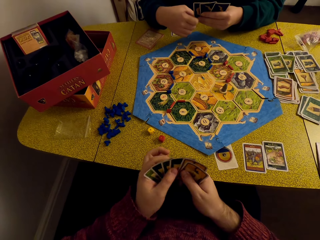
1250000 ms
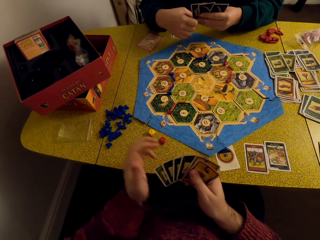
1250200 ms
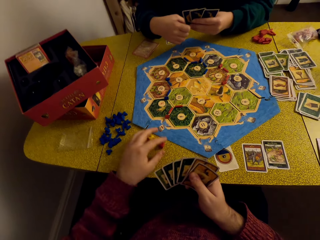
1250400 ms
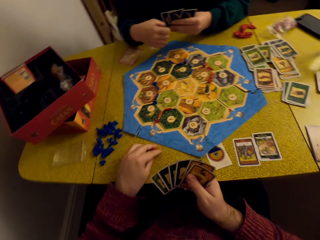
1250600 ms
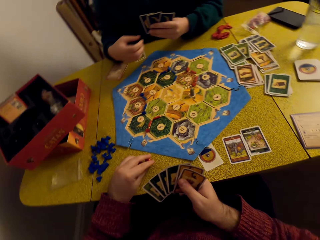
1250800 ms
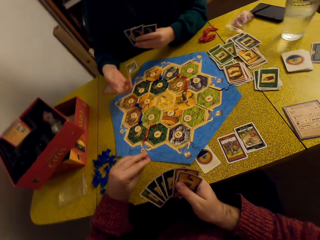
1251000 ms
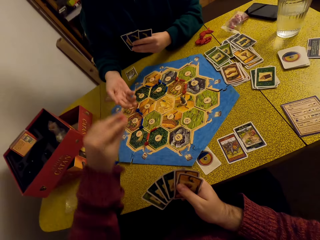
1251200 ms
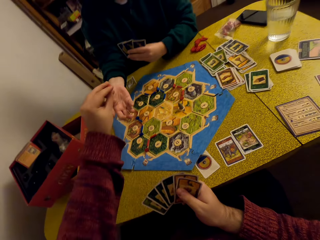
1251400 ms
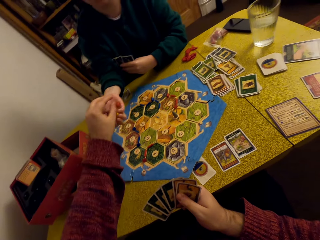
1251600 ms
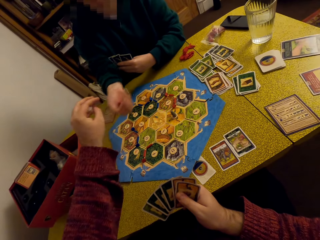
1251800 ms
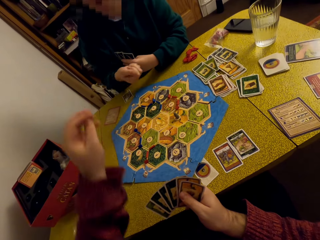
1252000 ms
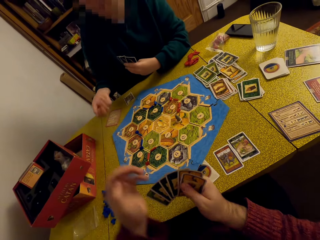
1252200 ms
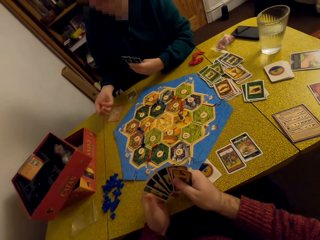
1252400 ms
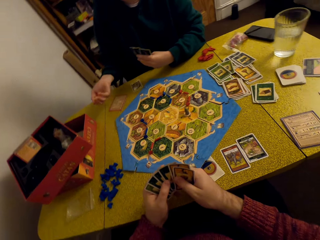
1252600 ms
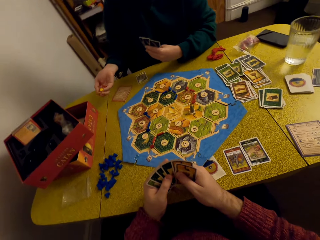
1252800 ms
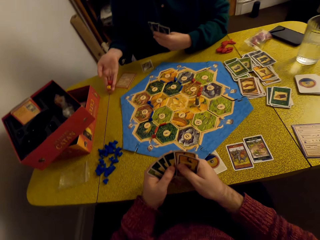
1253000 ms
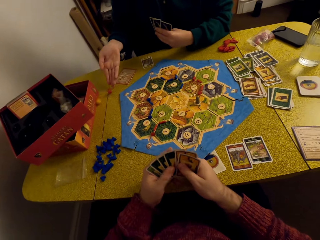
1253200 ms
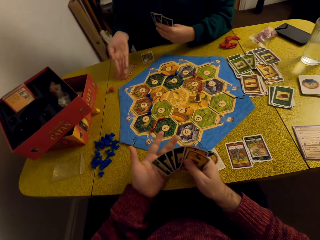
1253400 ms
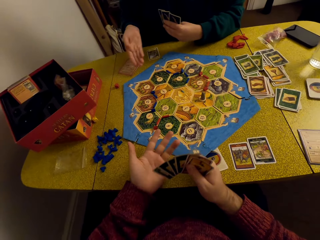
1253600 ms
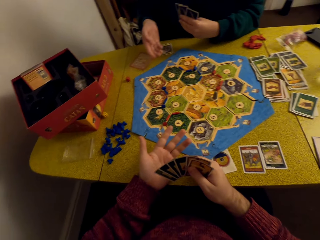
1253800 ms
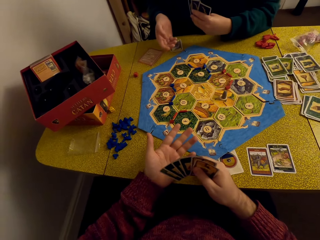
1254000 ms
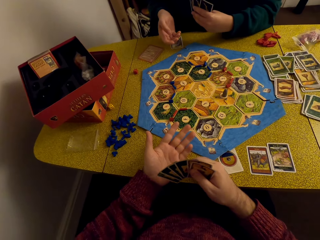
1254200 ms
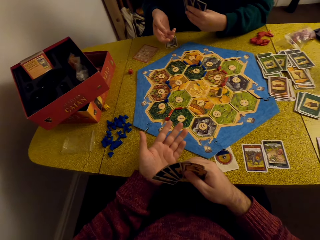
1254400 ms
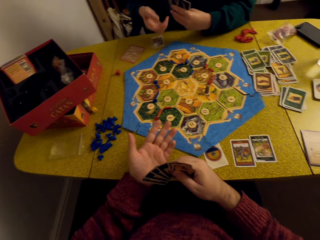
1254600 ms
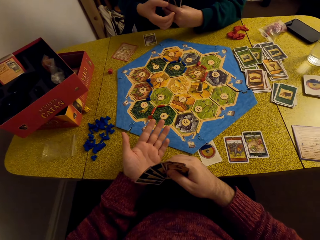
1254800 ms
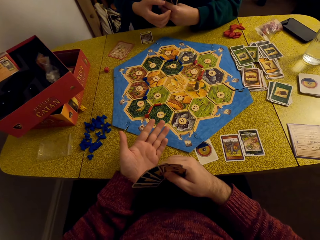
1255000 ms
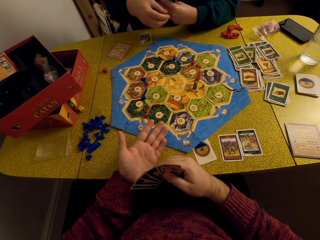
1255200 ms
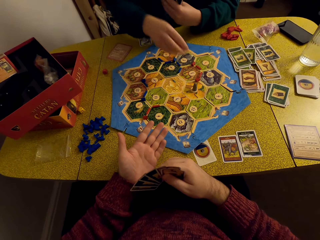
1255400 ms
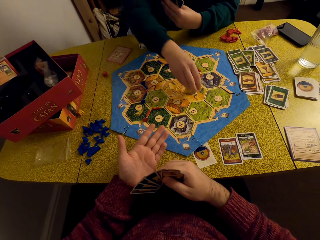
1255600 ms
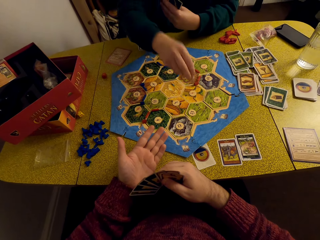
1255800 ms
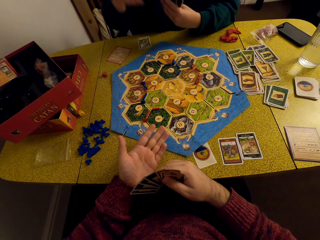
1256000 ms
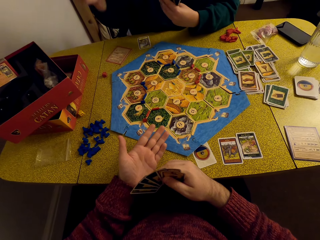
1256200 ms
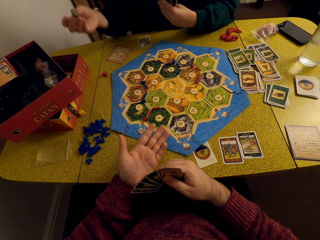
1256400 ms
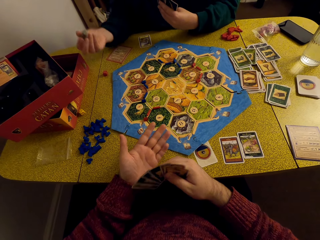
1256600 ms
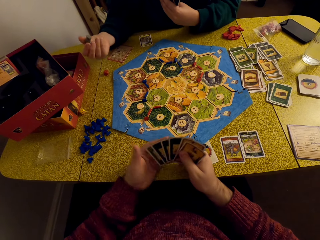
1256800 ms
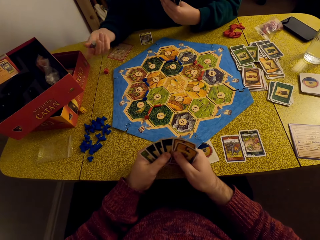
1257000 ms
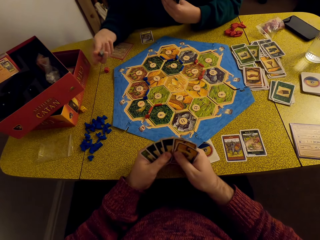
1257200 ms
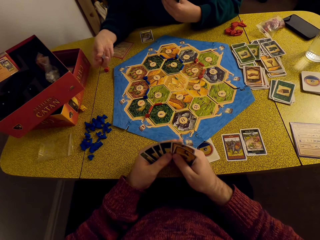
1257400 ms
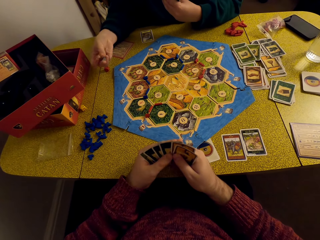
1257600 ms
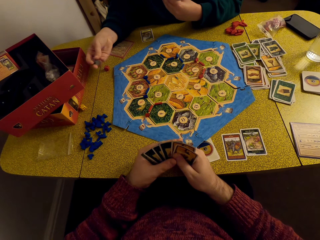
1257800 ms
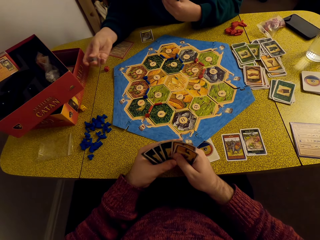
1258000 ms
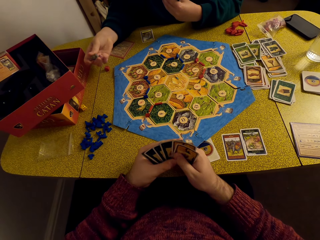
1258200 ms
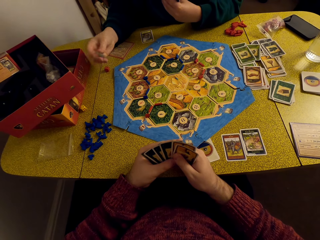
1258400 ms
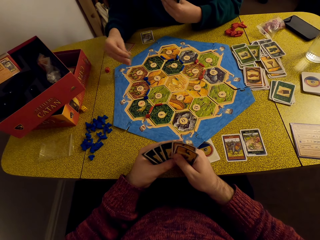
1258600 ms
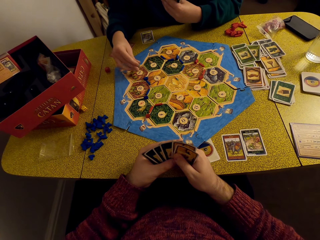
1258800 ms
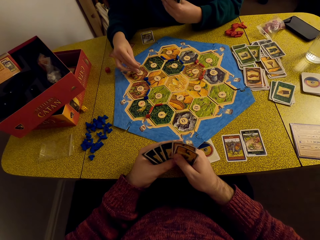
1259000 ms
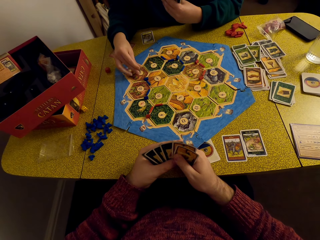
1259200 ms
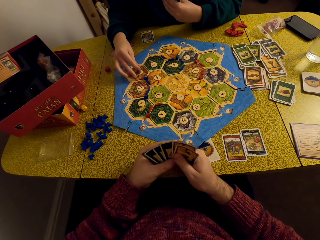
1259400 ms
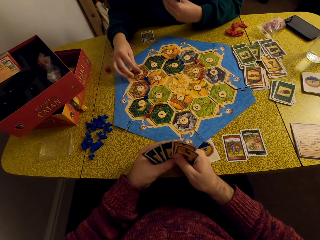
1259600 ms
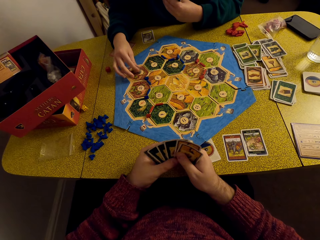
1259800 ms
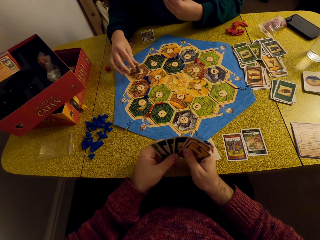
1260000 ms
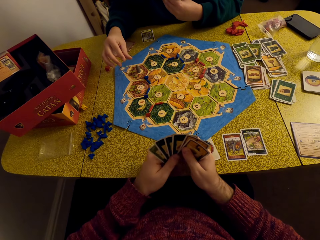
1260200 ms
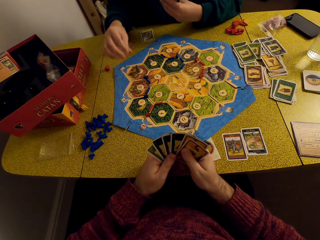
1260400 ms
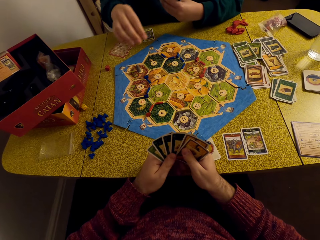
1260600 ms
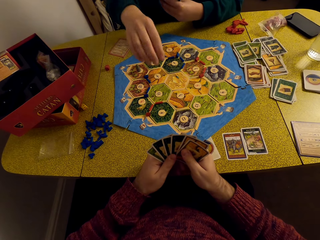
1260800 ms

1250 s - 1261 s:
The camera wearer picks up the dice on the table. They hand the dice to a woman. The woman throws the dice on the table. The camera wearer talks to the woman. The woman picks up a Catan robber and places the Catan robber on the board.

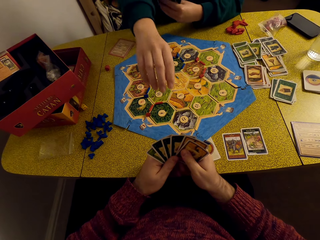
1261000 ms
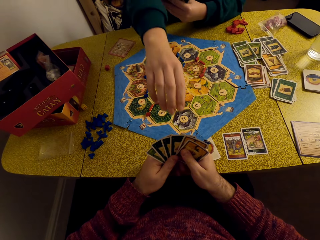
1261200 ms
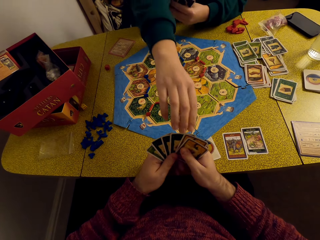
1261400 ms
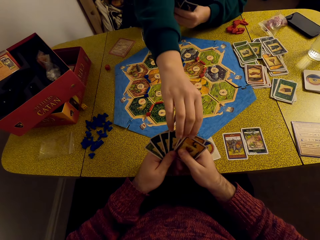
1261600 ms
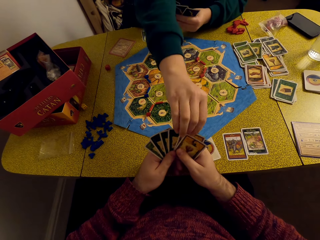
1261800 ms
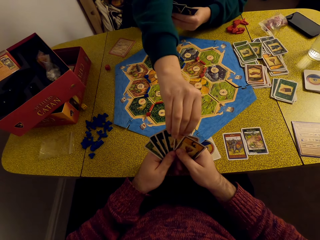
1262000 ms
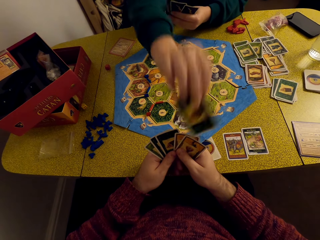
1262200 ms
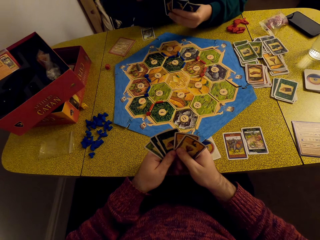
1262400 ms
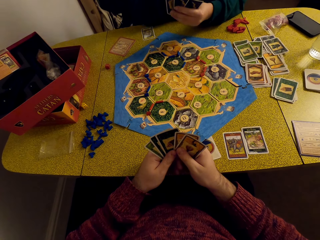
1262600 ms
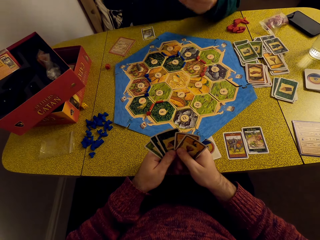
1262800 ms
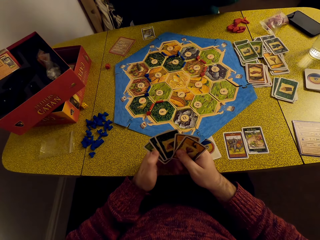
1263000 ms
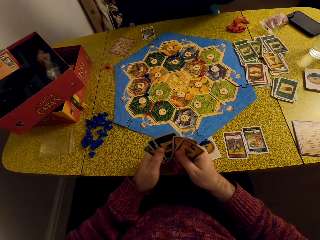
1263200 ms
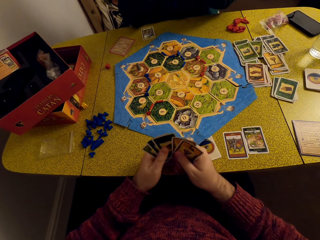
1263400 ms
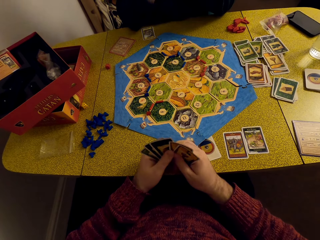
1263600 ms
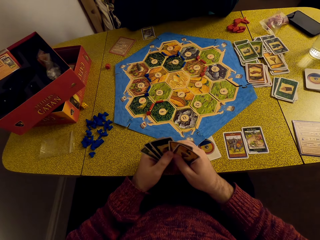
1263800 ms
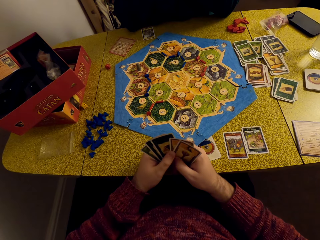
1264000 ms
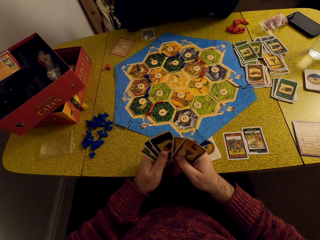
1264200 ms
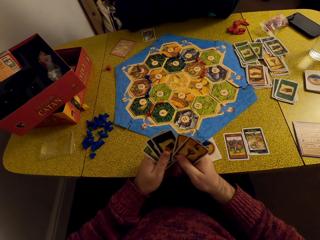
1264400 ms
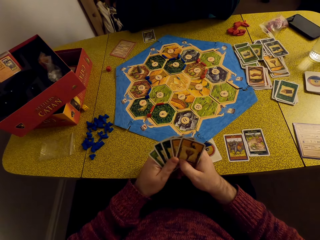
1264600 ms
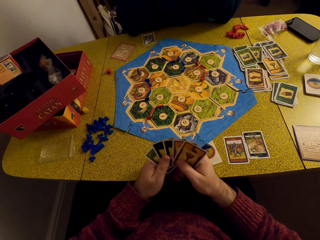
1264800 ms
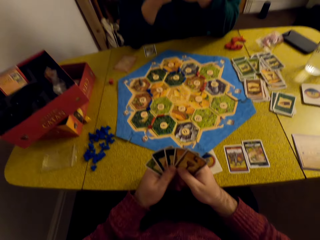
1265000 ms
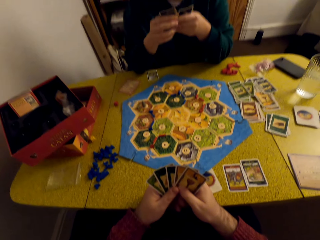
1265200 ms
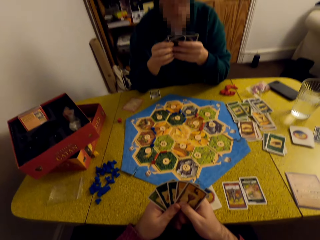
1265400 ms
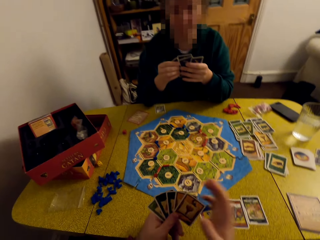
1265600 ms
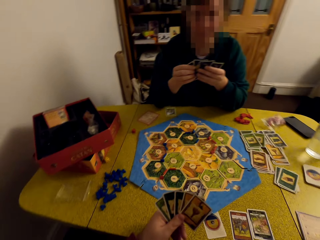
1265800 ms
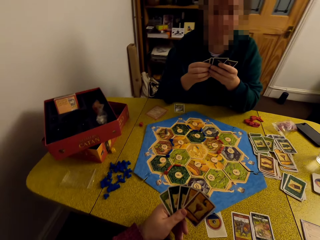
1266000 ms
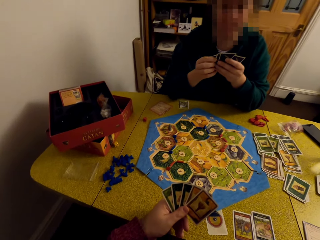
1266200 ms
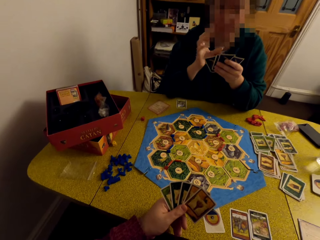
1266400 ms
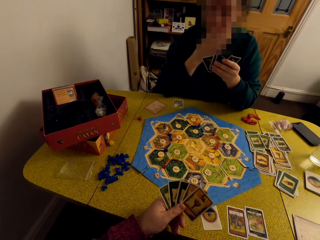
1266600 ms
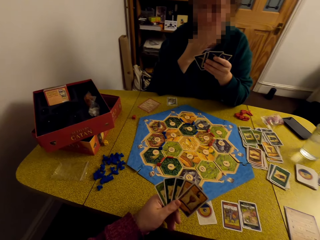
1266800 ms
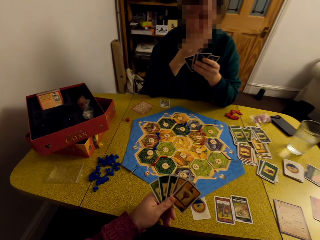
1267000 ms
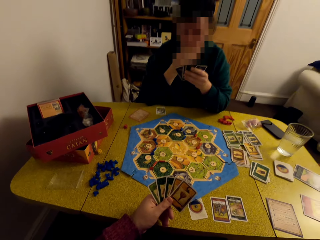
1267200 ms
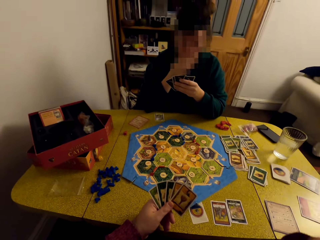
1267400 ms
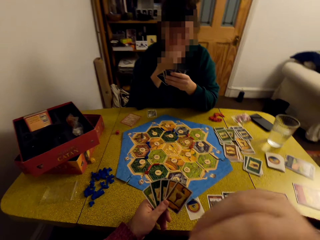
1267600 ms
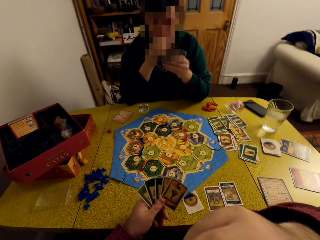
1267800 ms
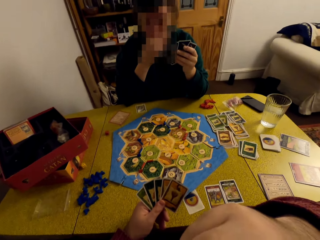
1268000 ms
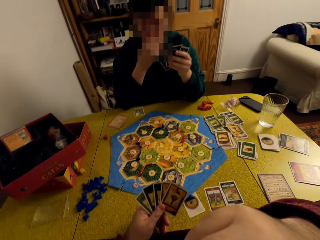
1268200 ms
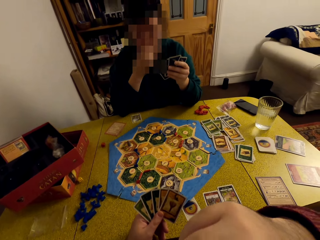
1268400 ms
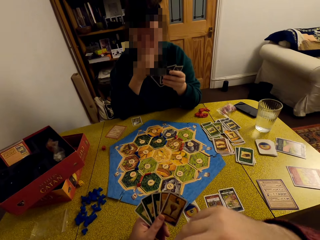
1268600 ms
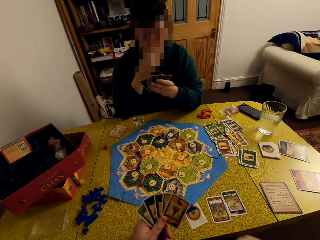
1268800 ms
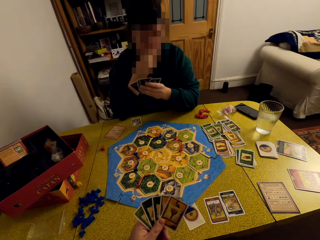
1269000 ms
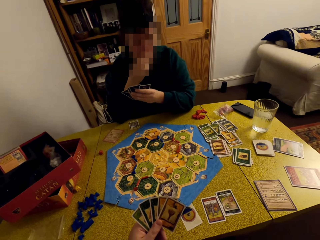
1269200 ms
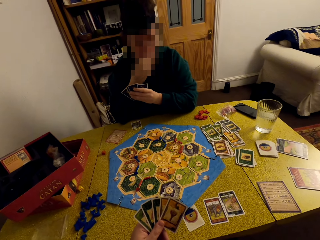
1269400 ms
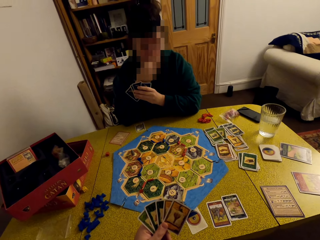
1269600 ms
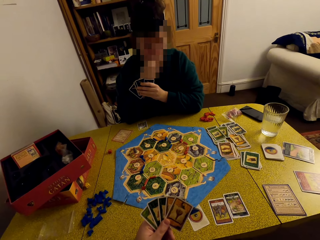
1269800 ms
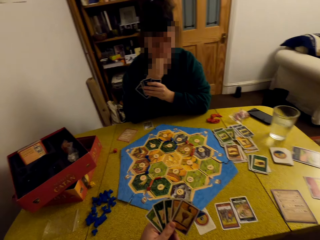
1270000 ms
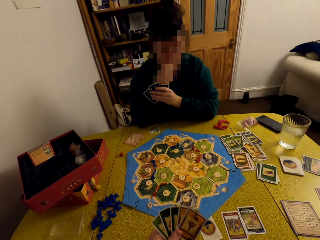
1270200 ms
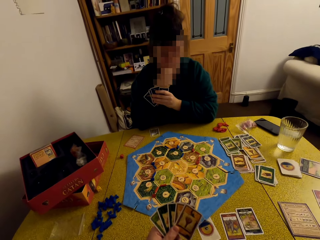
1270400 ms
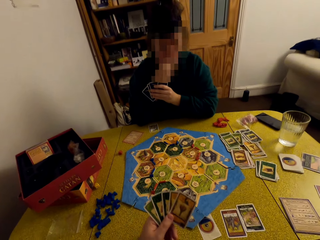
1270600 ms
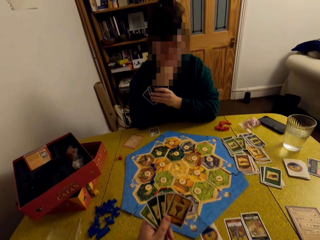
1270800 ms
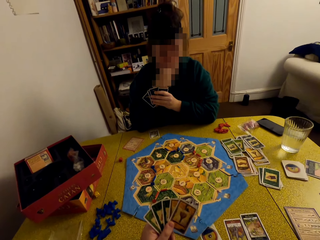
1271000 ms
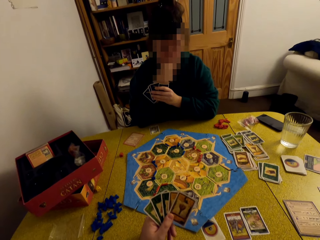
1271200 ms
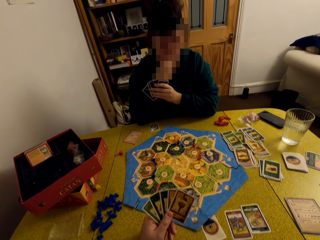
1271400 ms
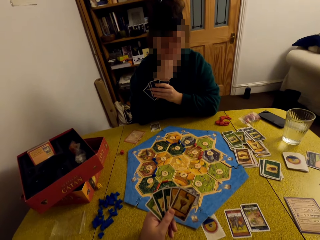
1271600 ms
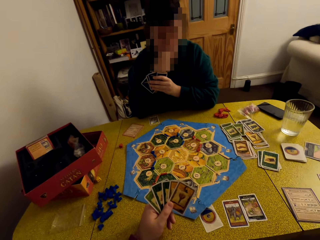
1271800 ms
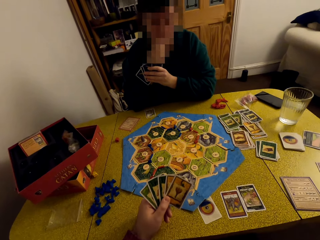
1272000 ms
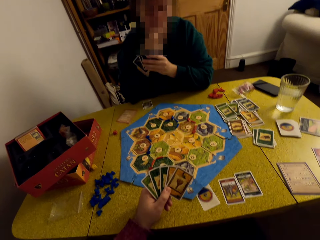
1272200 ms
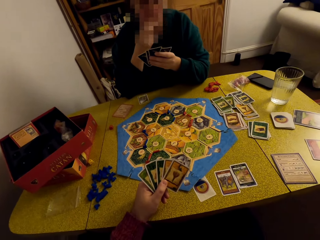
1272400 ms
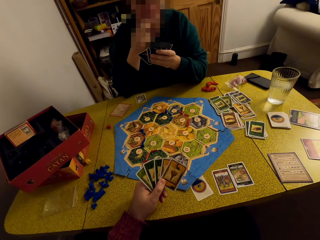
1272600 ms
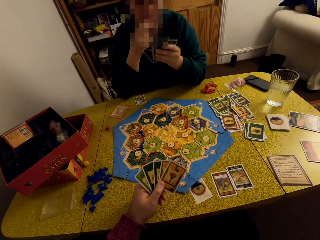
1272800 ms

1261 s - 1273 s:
A woman picks up a Catan resource card from the camera wearer's deck. The camera wearer inspects the cards. They stare at the woman.
